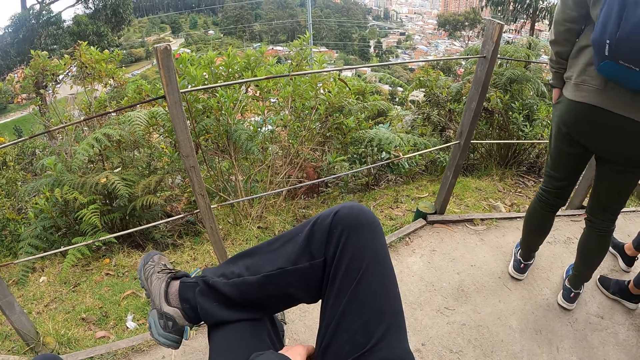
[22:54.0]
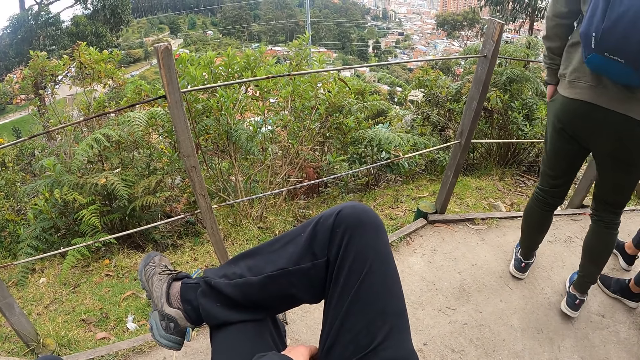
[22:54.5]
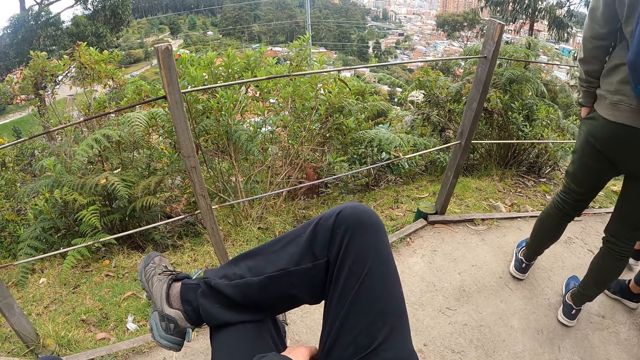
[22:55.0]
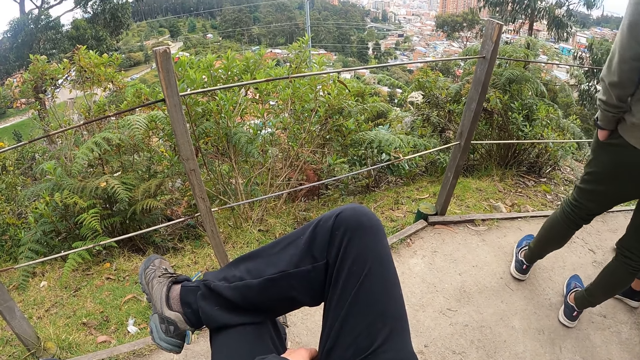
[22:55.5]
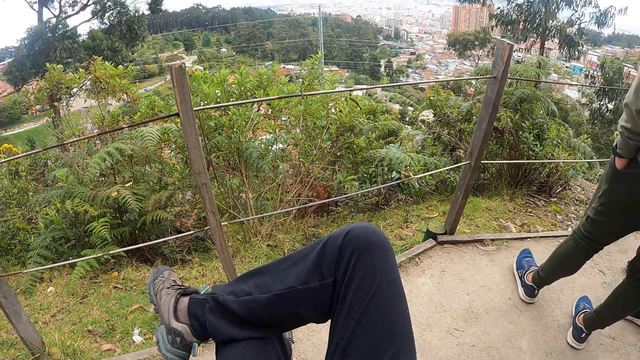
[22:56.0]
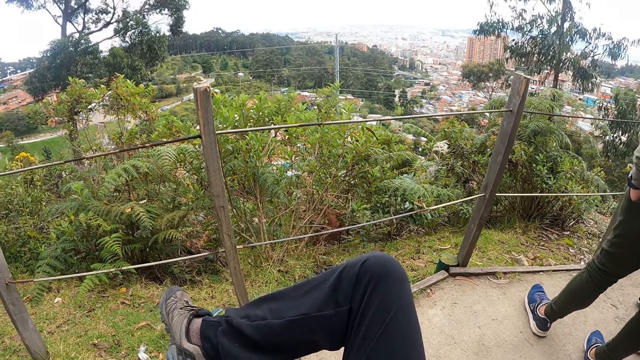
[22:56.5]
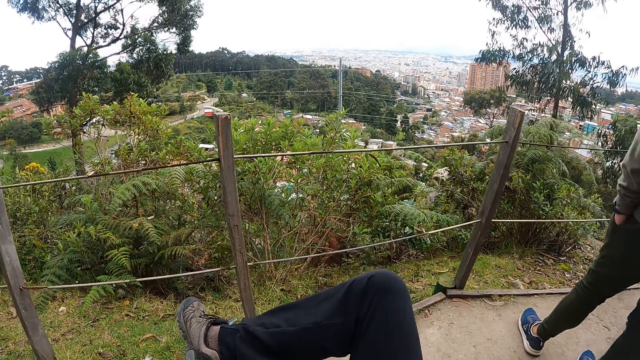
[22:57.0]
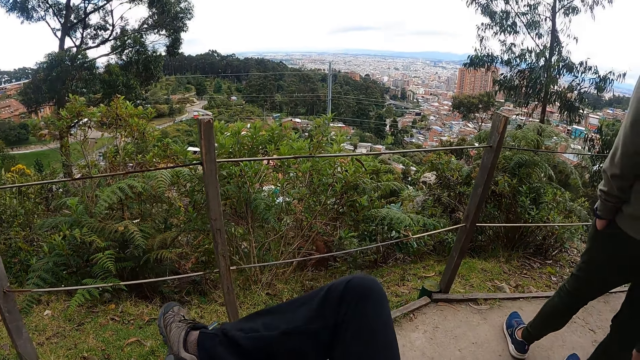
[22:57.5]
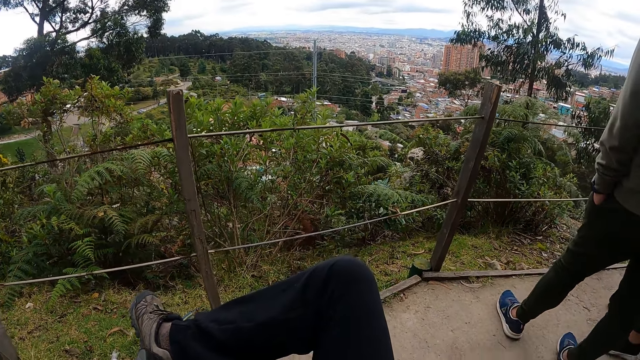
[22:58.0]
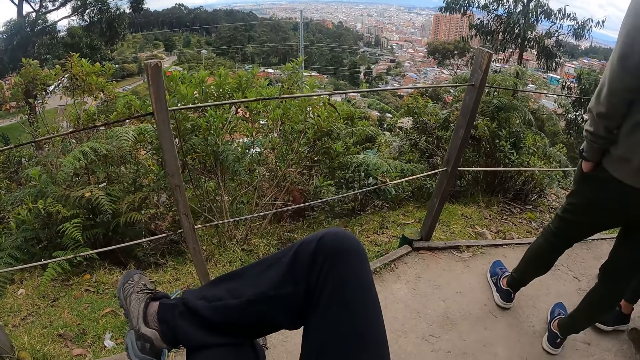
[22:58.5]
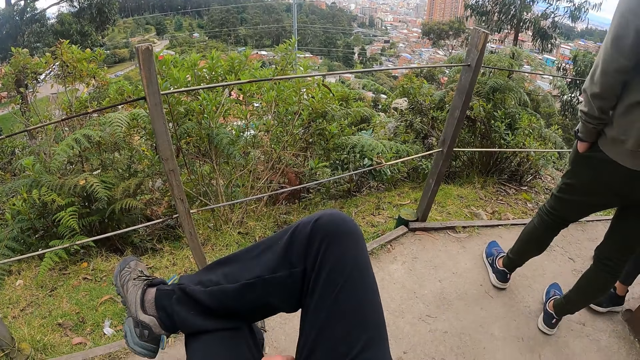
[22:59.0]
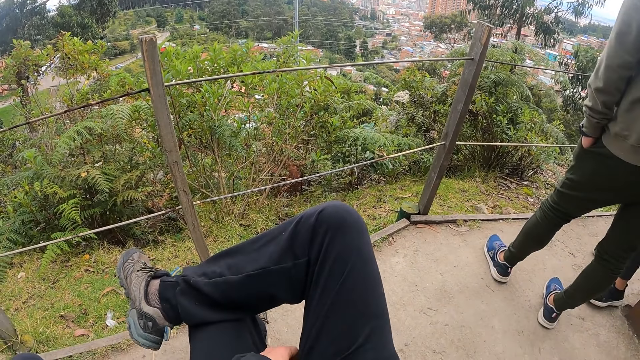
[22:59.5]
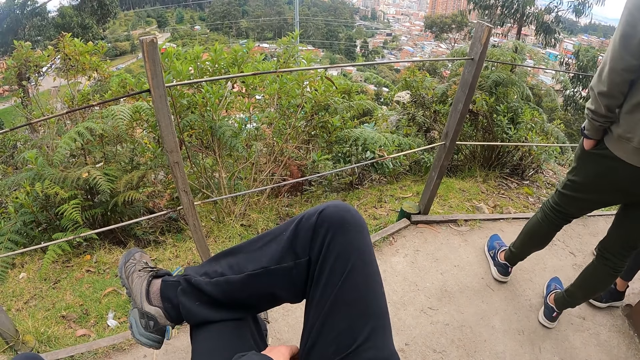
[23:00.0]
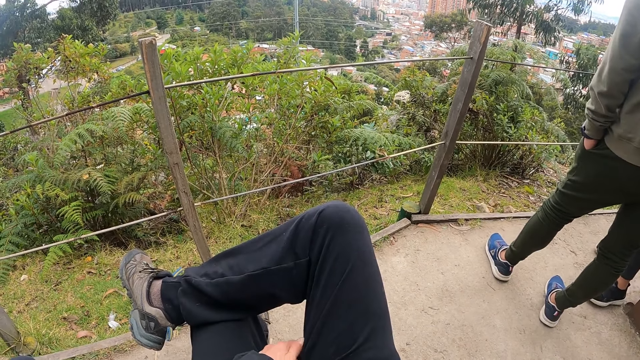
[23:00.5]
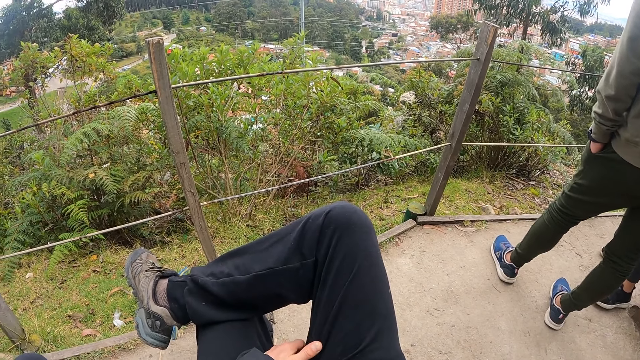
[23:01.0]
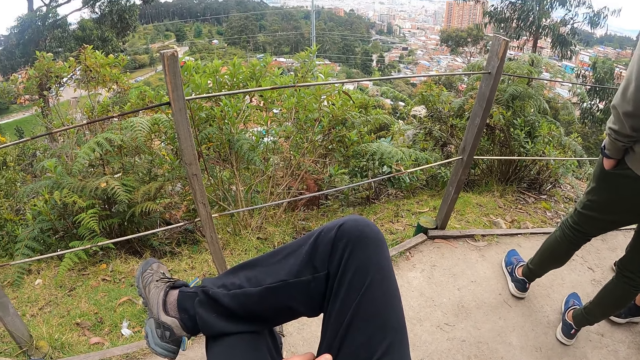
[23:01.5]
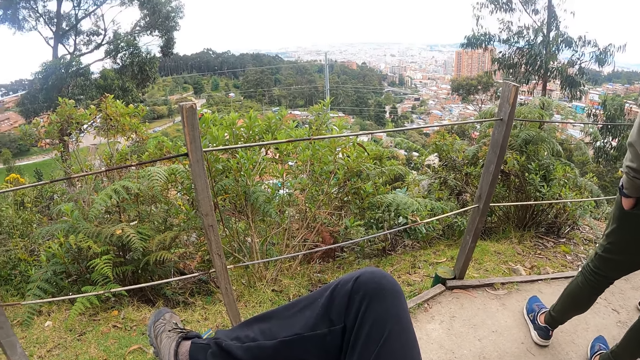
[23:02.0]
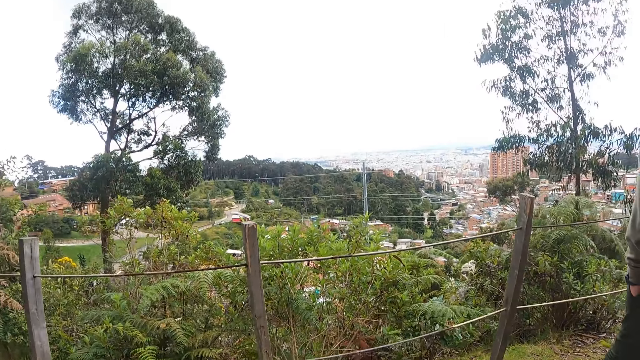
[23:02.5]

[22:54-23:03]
The camera wearer stares at the fence.

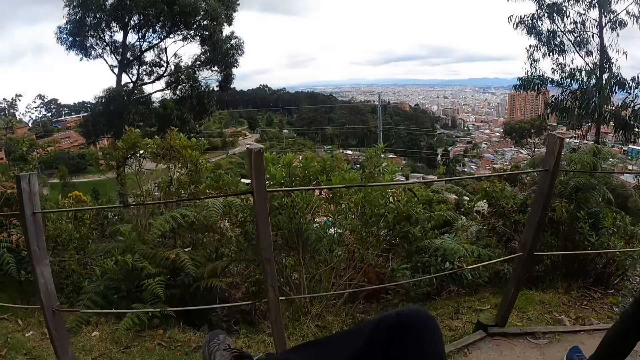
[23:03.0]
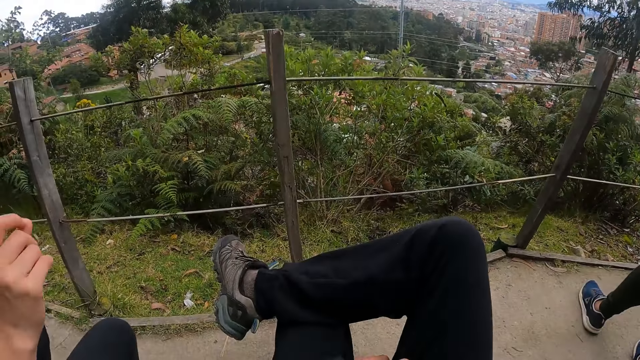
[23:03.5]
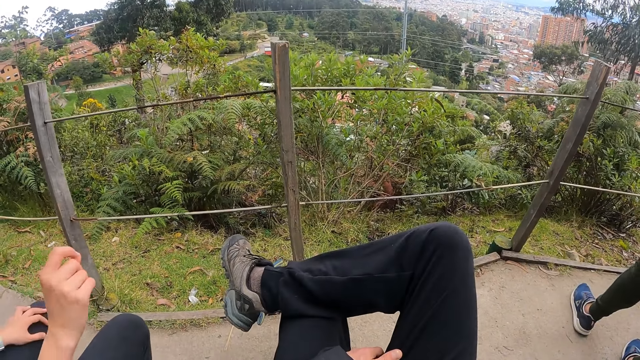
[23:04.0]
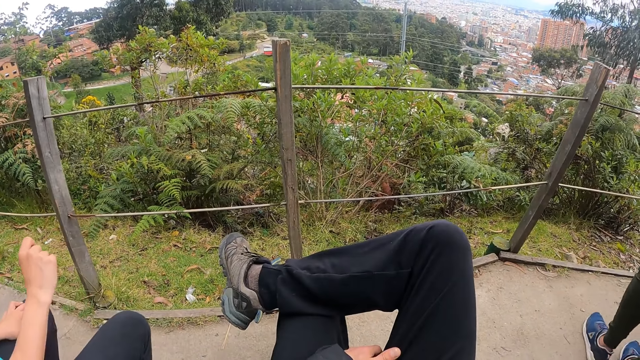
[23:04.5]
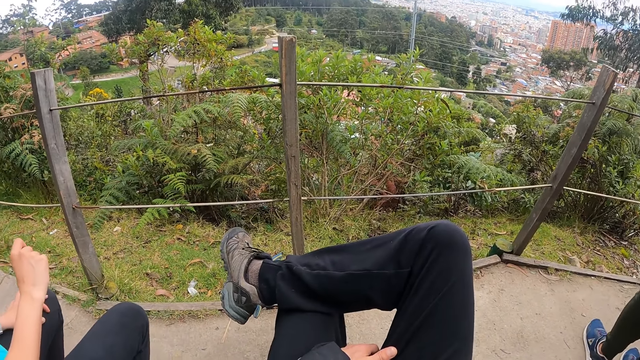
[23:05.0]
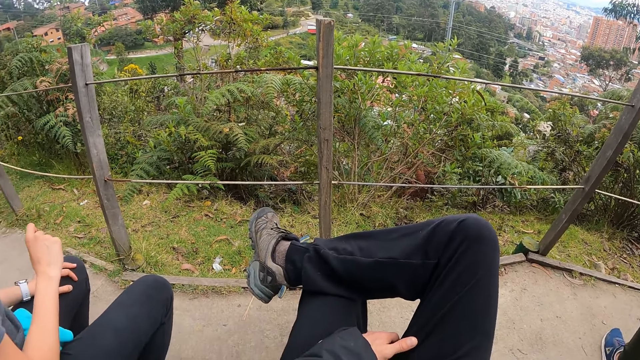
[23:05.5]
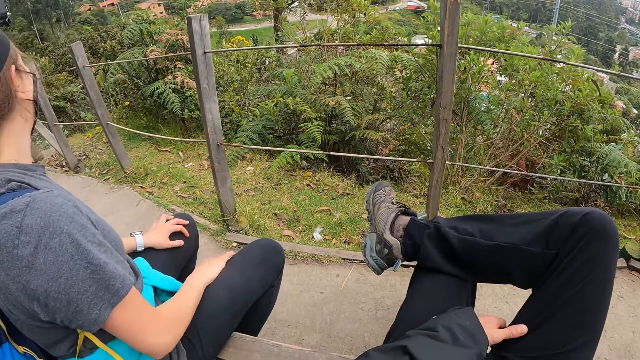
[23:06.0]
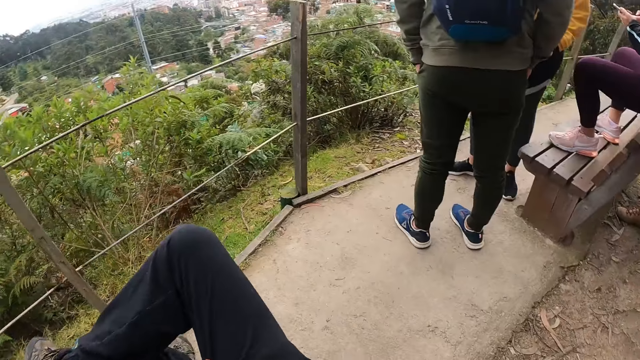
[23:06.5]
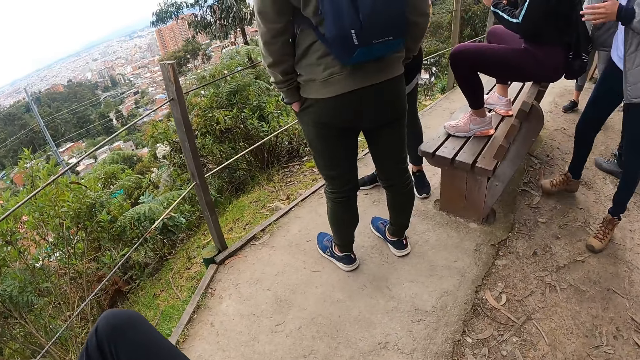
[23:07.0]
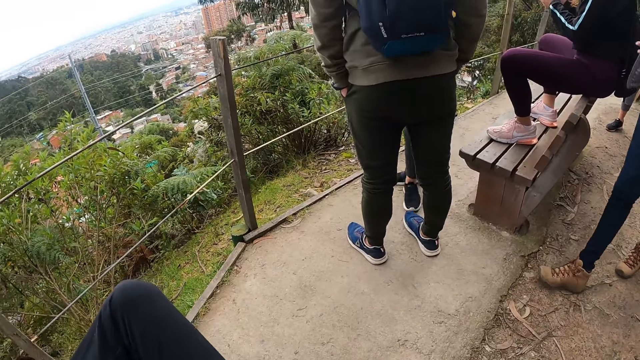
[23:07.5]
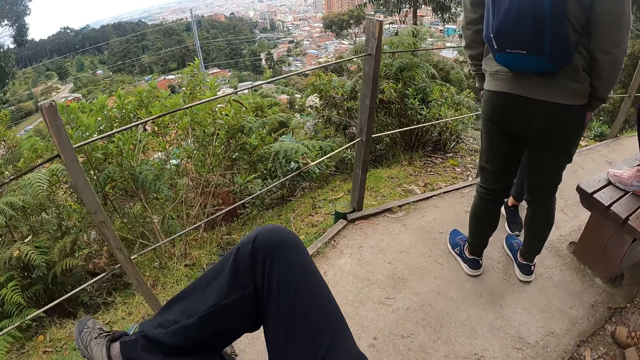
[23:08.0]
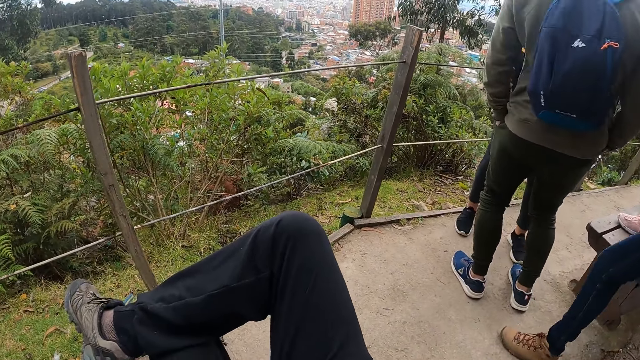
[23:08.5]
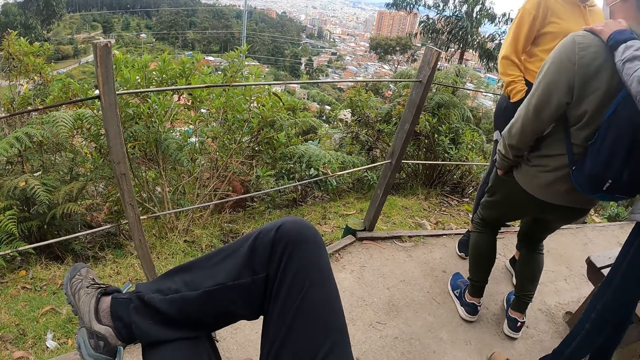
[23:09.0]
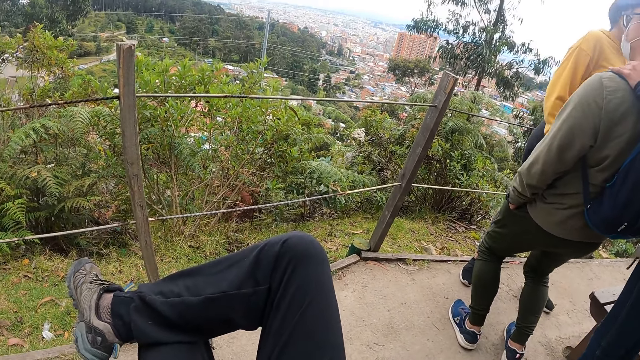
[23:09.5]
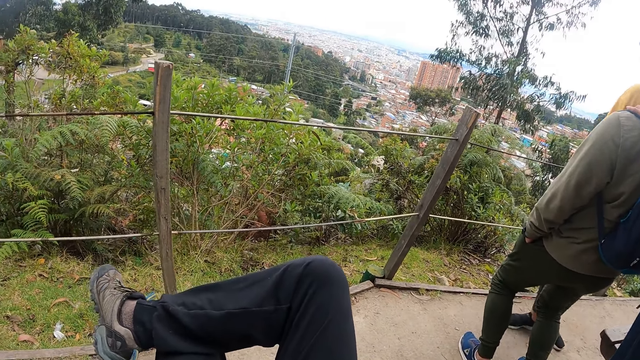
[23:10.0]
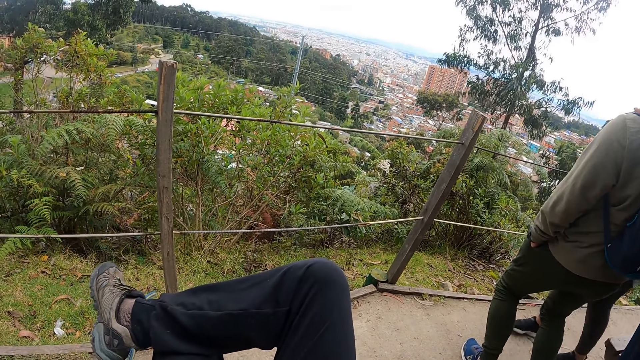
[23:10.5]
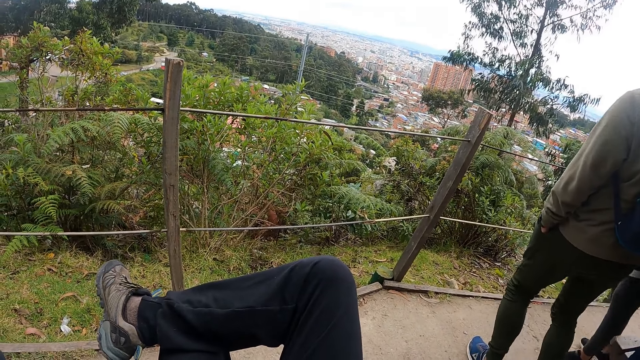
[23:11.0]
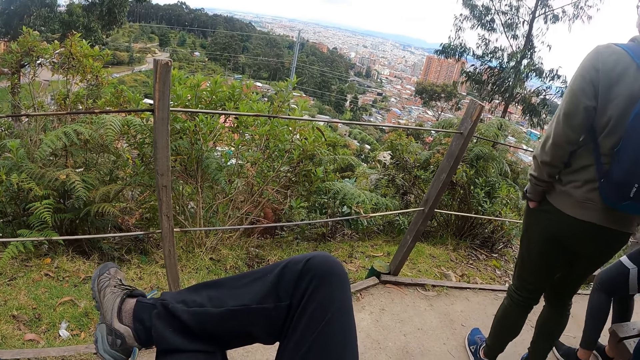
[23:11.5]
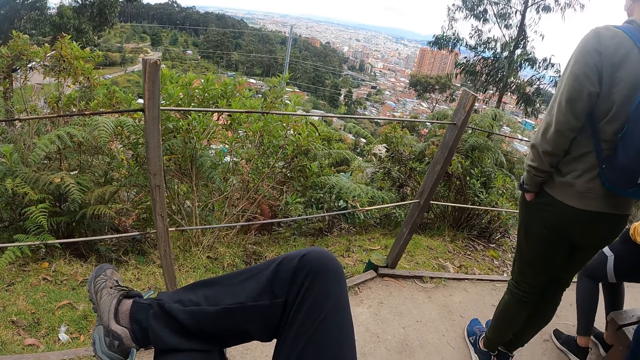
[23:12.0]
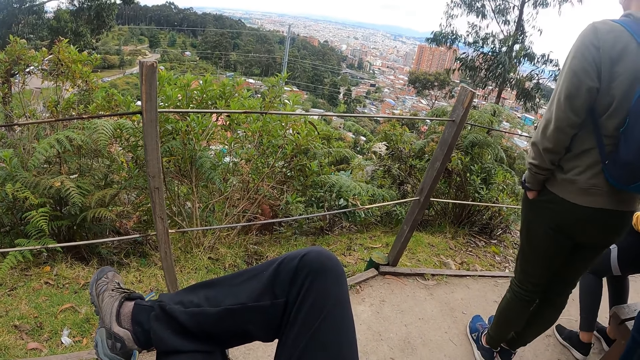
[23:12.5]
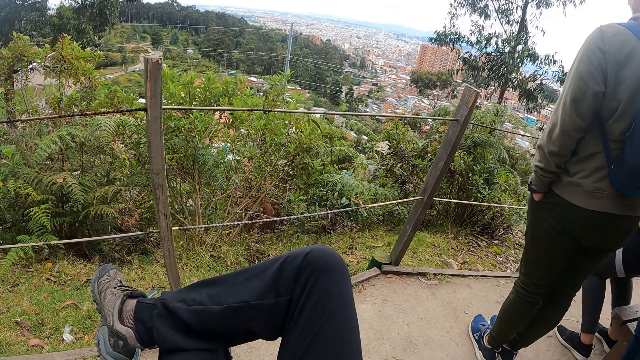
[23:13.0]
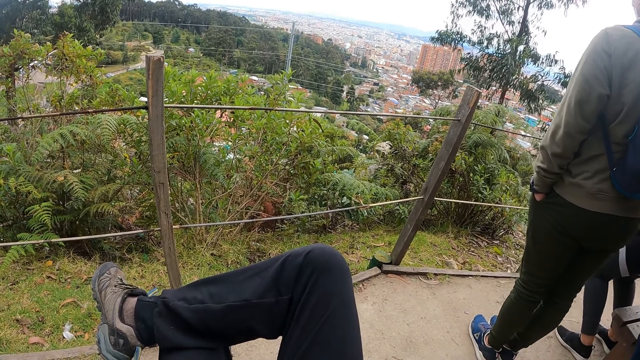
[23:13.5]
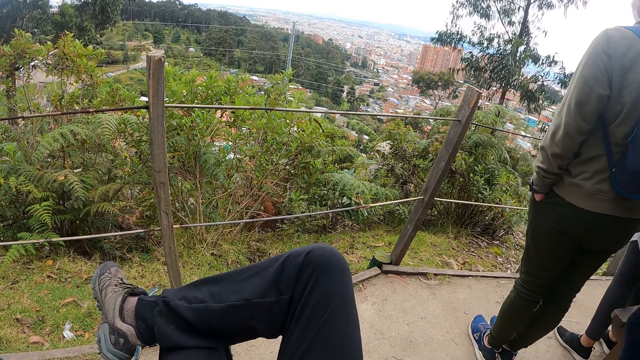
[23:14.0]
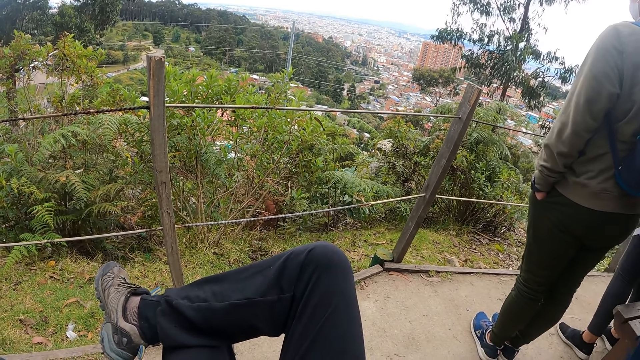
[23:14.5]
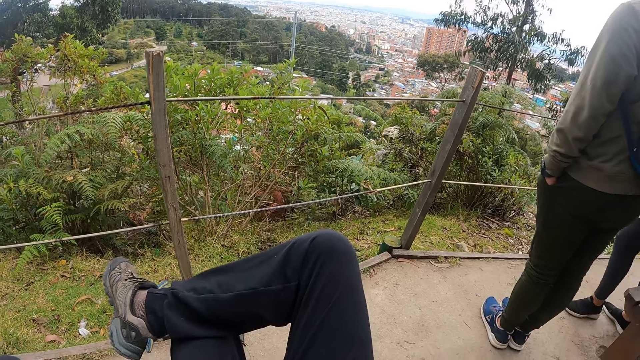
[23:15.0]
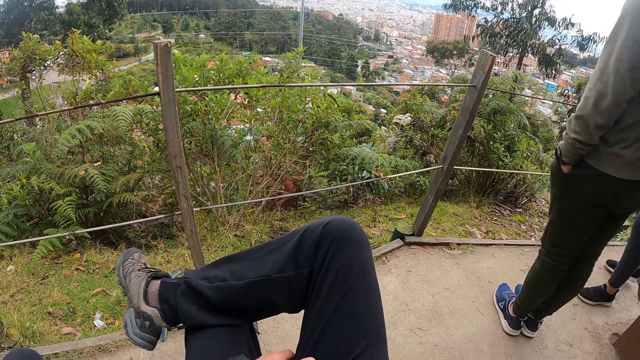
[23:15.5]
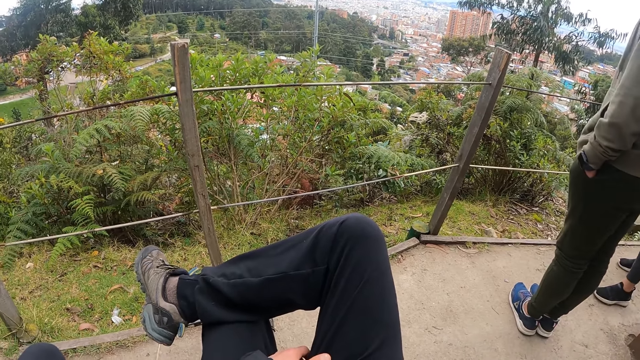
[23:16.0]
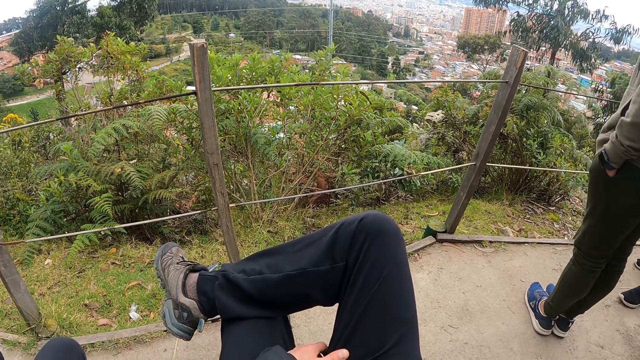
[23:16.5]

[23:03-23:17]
A woman moves a hand. Another woman walks towards a person. A third woman walks in front of the person. The second woman puts a hand on the person's shoulder. The camera wearer stares at the fence.
